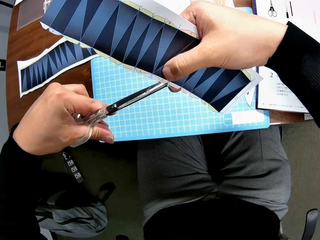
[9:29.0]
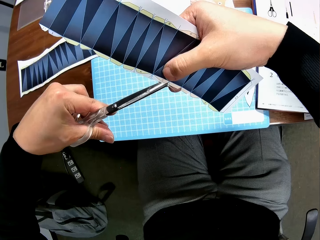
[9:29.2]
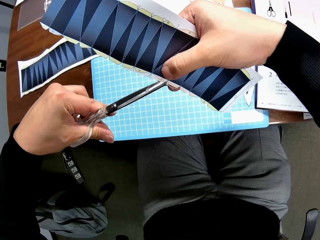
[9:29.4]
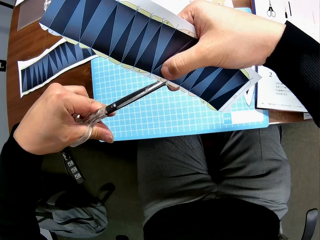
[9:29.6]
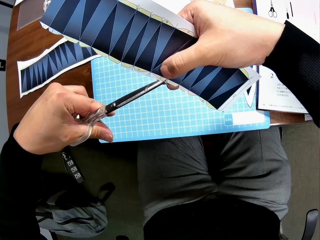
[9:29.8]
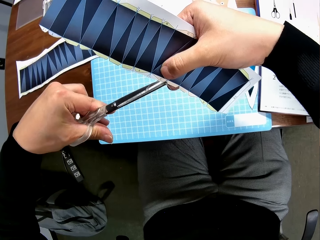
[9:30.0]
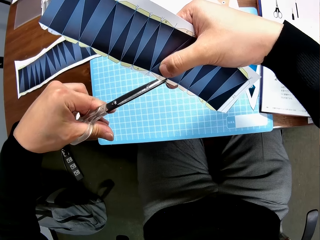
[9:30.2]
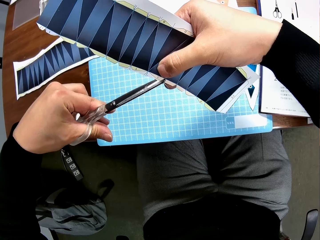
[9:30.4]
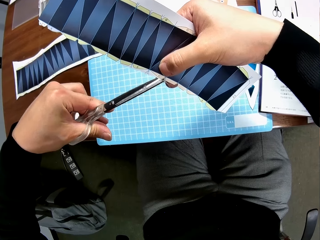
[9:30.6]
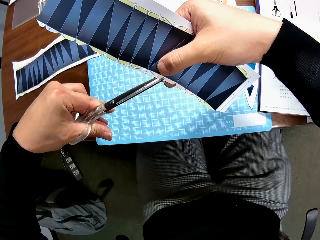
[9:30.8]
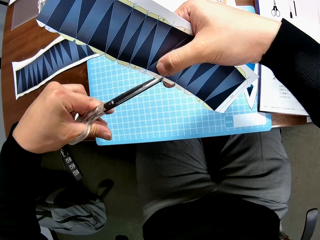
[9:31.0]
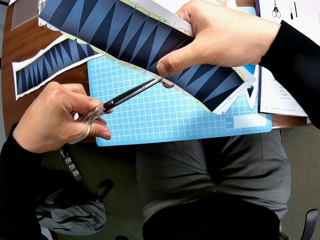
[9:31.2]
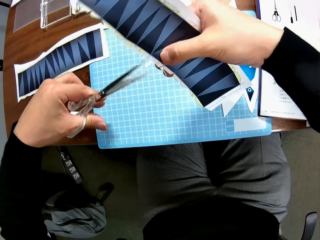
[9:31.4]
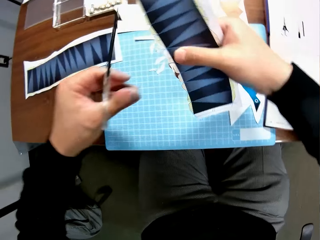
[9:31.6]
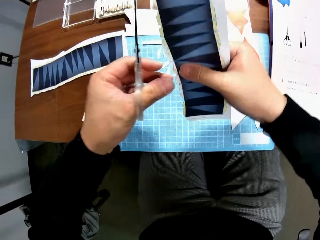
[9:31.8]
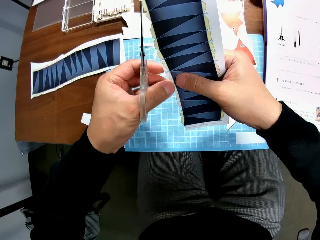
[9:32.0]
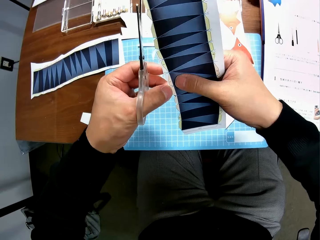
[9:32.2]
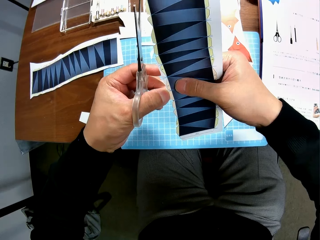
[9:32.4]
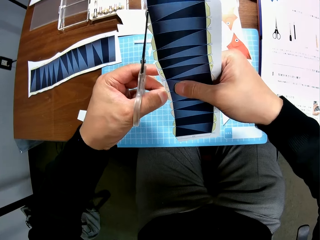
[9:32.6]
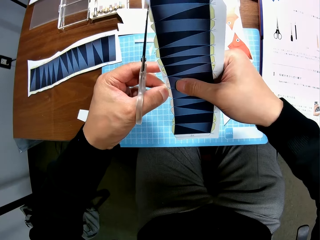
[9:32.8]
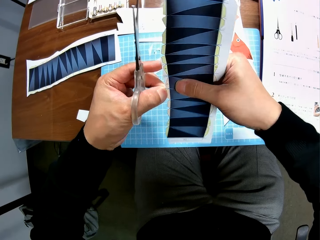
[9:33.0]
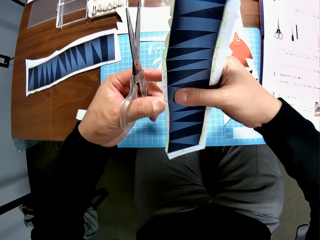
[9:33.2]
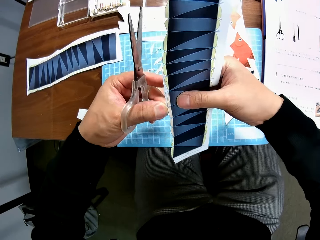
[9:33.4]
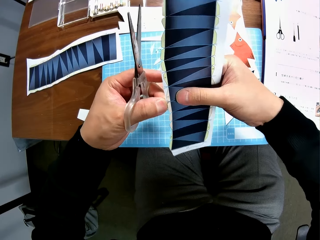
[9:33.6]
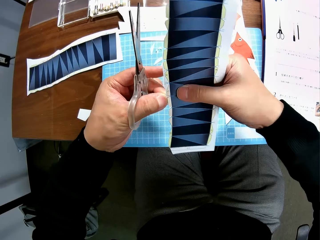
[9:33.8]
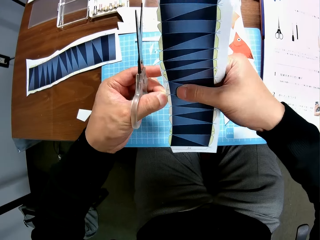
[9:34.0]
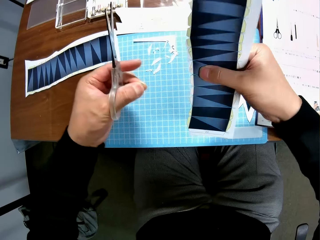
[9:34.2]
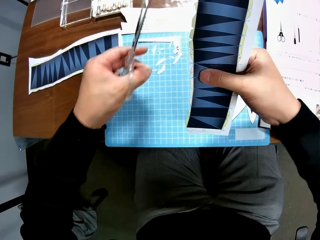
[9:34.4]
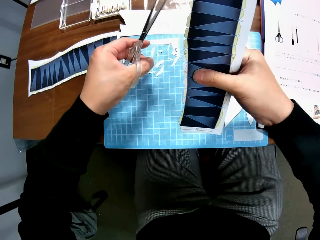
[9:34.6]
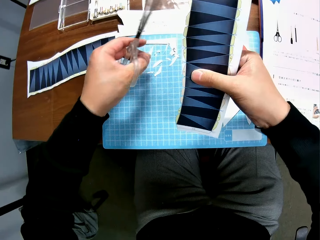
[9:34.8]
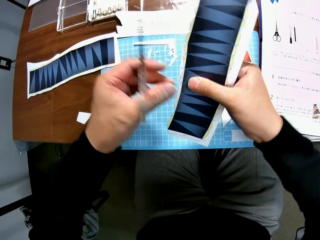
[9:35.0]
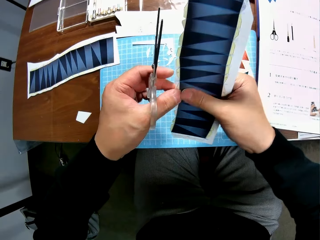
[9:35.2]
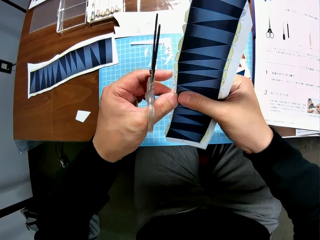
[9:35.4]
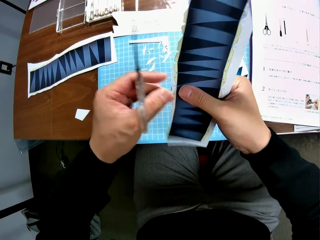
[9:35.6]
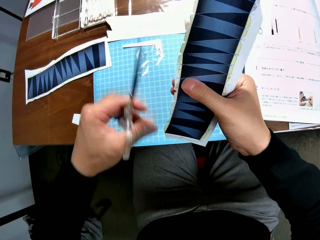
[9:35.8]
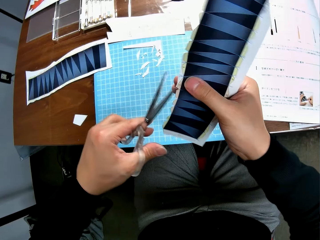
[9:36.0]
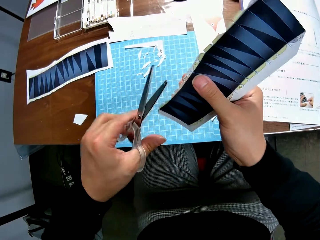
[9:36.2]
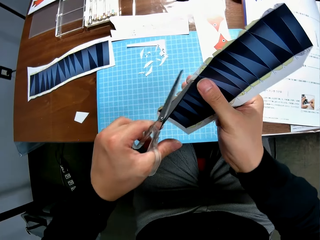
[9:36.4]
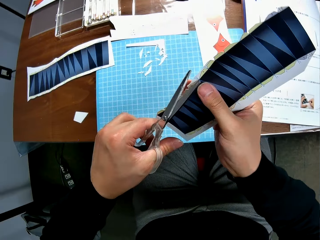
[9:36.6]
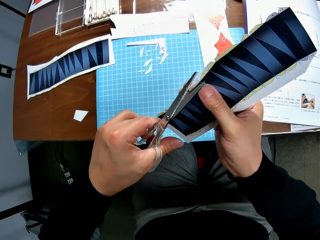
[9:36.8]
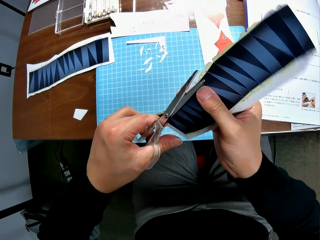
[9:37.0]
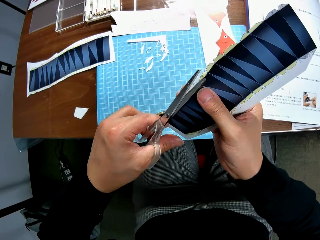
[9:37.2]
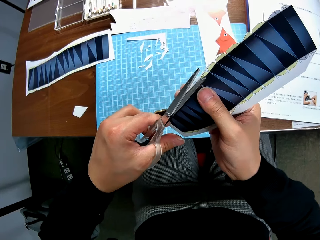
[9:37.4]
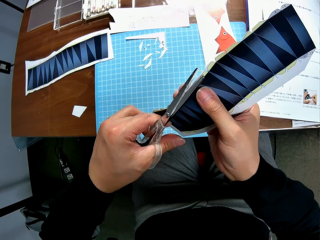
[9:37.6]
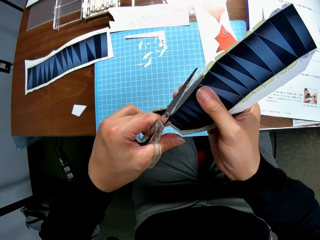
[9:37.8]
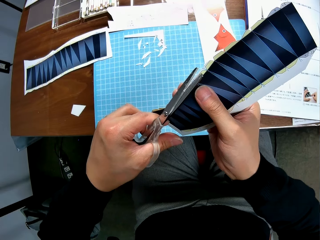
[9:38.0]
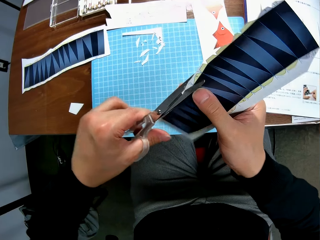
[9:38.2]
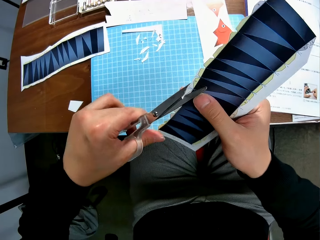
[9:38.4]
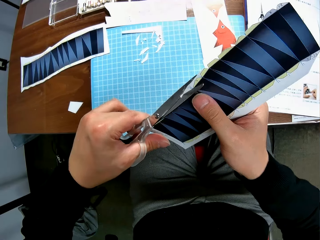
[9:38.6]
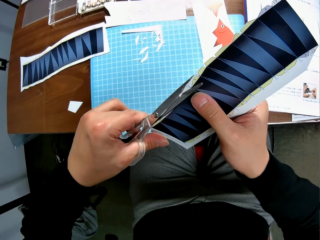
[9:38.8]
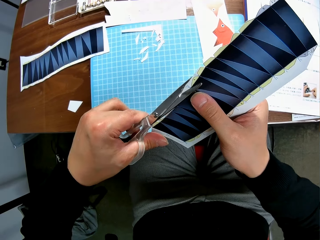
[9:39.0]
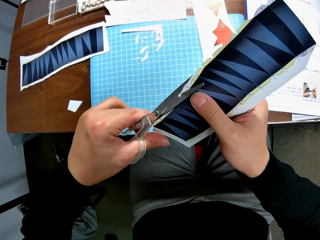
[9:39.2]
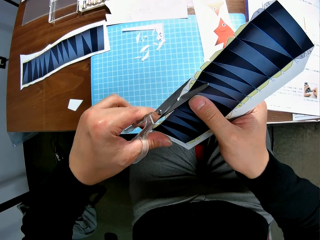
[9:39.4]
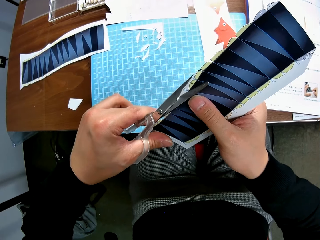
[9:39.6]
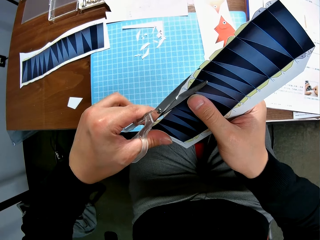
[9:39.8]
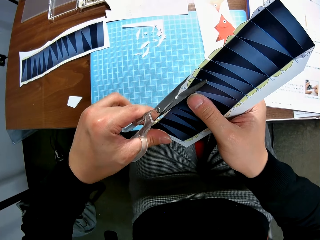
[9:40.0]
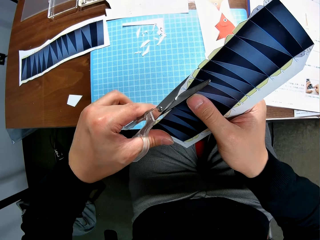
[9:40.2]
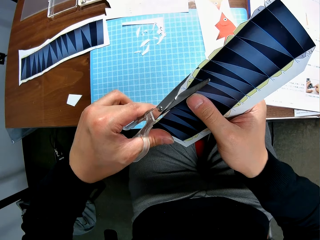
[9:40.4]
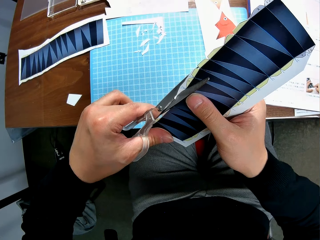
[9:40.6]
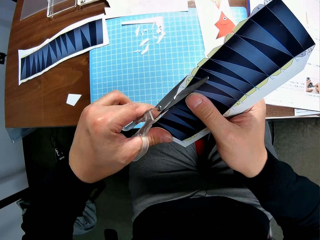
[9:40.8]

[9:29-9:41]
The camera wearer cuts a piece of paper with scissors. They remove another cut piece from the paper stock. They drop the cut piece on the cutting mat. They continue to craft the paper stock with the scissors. They cut a piece of paper with the scissors.

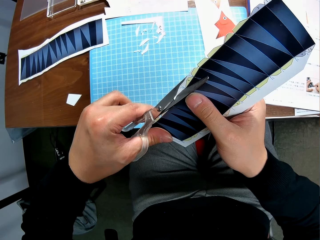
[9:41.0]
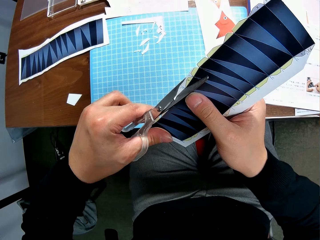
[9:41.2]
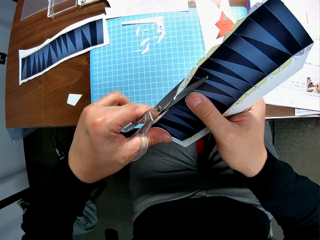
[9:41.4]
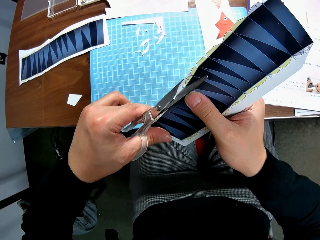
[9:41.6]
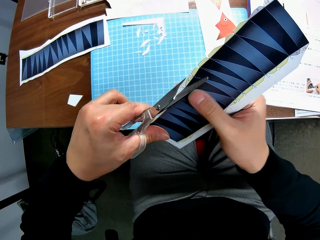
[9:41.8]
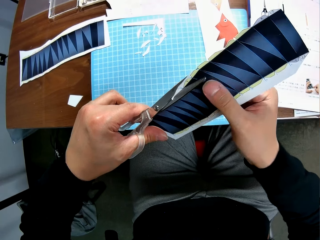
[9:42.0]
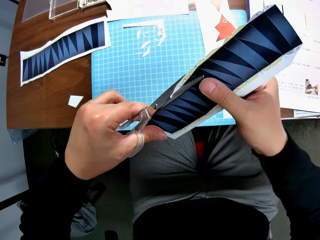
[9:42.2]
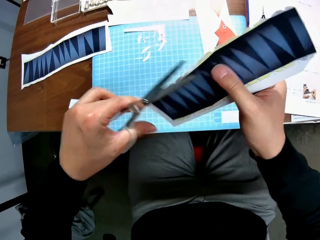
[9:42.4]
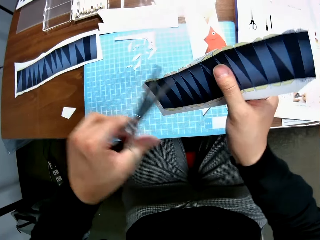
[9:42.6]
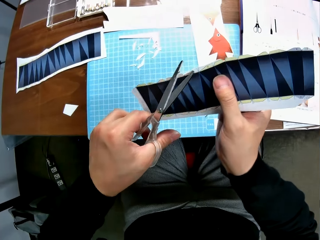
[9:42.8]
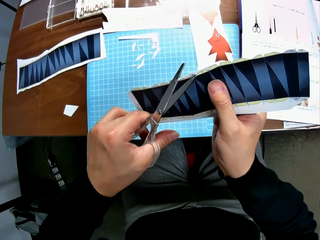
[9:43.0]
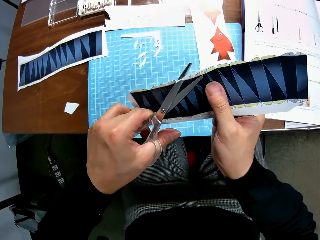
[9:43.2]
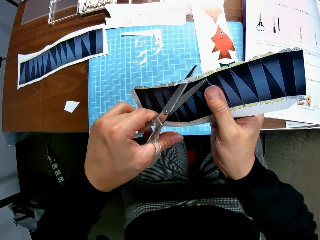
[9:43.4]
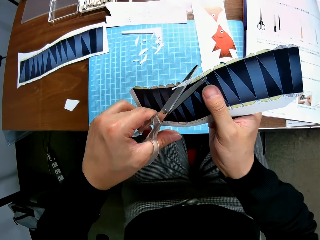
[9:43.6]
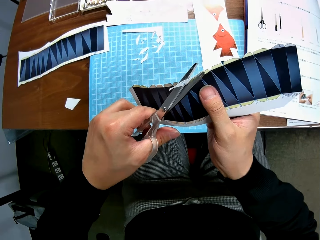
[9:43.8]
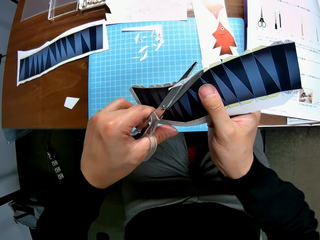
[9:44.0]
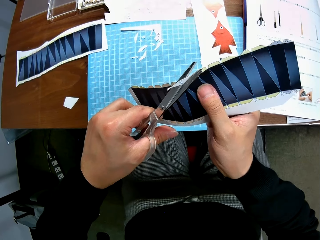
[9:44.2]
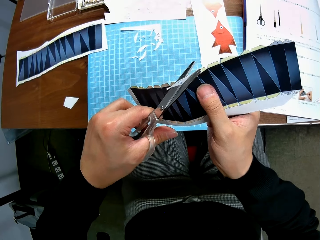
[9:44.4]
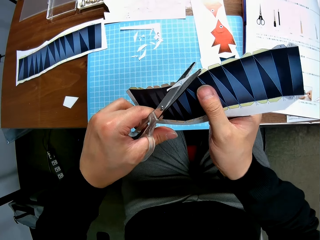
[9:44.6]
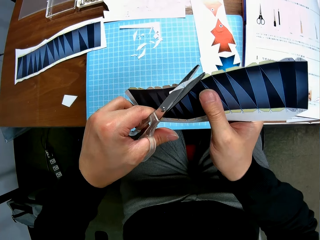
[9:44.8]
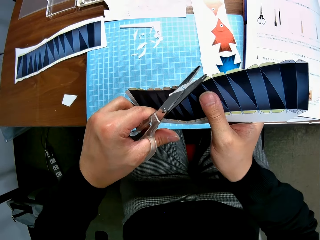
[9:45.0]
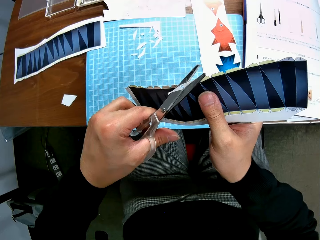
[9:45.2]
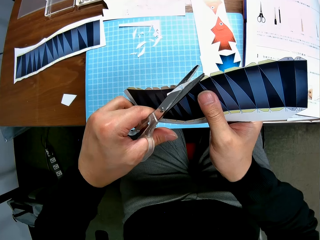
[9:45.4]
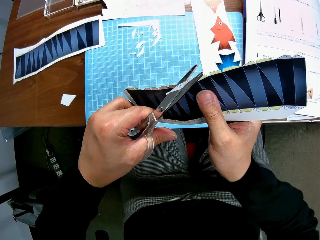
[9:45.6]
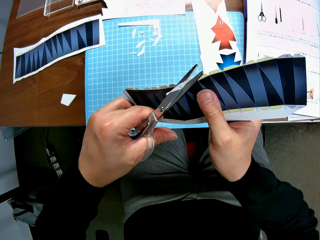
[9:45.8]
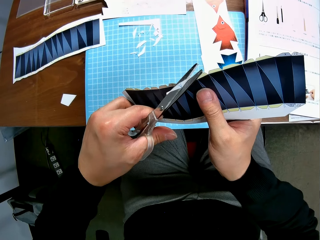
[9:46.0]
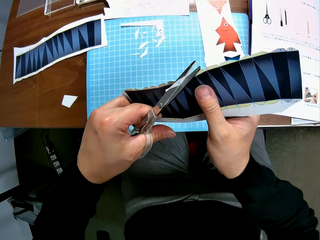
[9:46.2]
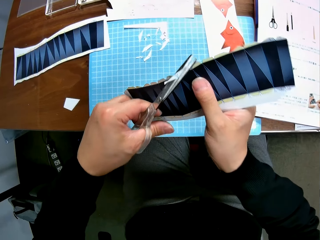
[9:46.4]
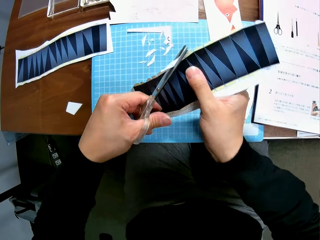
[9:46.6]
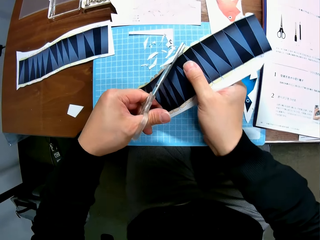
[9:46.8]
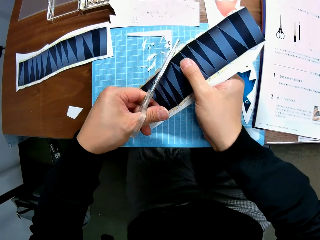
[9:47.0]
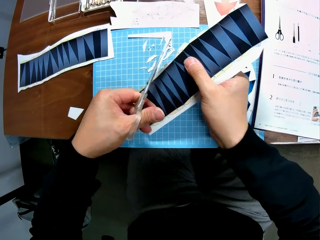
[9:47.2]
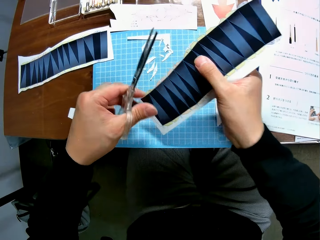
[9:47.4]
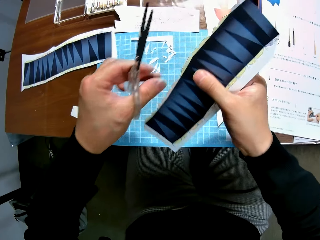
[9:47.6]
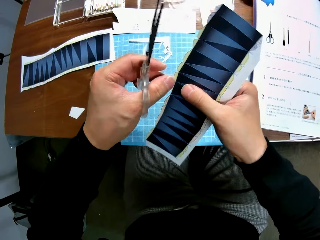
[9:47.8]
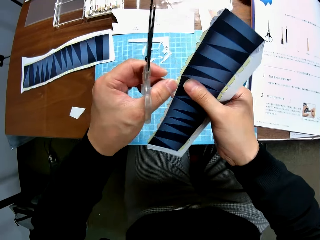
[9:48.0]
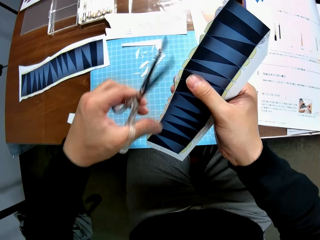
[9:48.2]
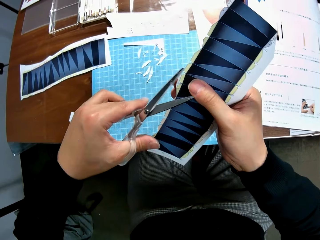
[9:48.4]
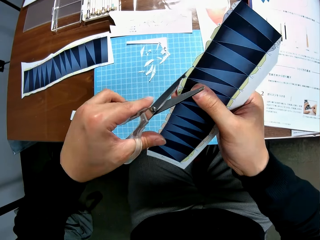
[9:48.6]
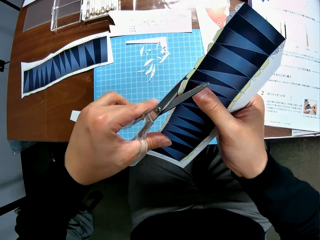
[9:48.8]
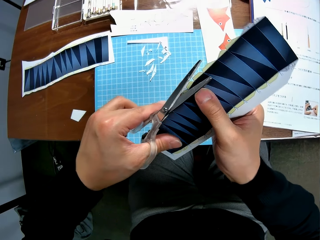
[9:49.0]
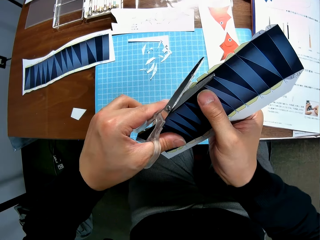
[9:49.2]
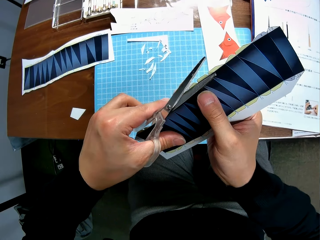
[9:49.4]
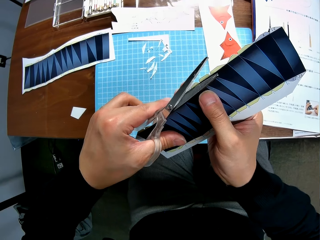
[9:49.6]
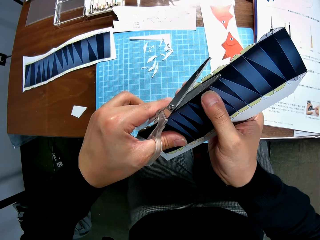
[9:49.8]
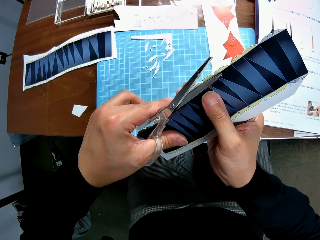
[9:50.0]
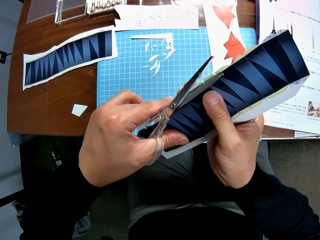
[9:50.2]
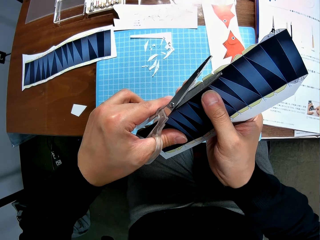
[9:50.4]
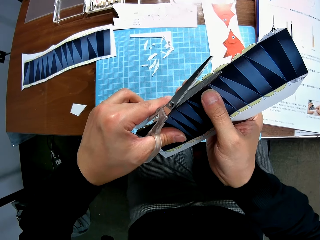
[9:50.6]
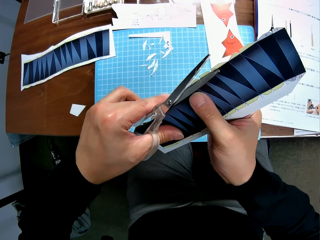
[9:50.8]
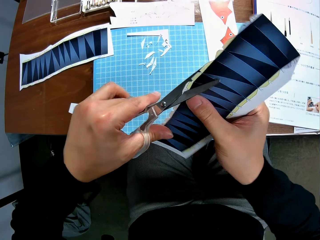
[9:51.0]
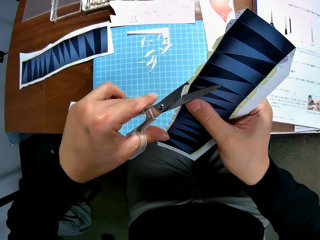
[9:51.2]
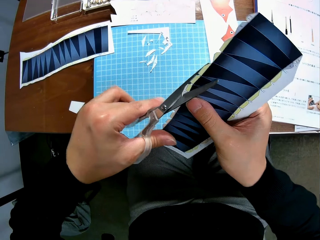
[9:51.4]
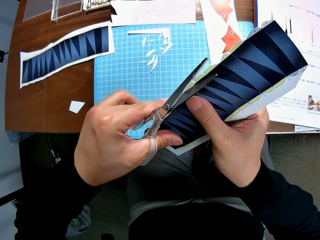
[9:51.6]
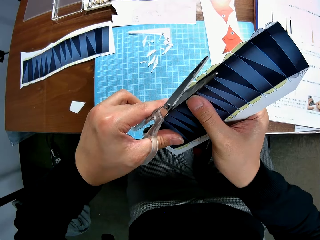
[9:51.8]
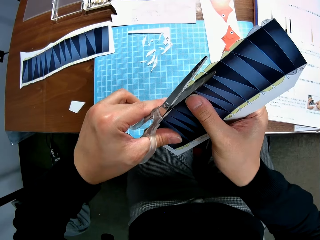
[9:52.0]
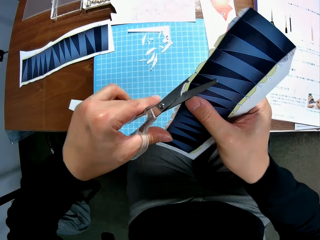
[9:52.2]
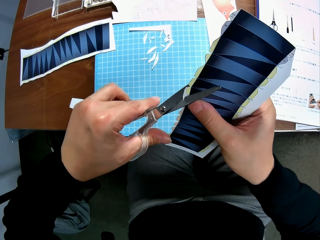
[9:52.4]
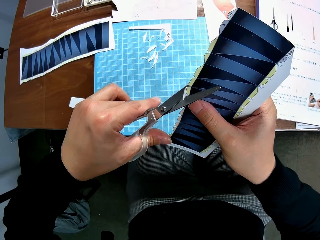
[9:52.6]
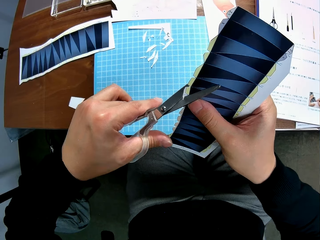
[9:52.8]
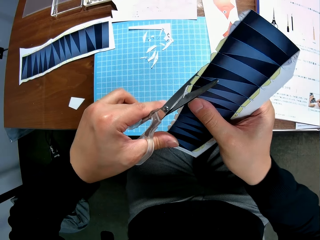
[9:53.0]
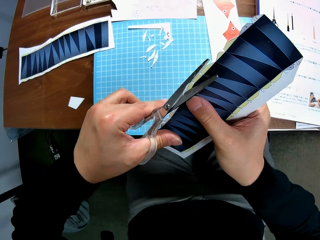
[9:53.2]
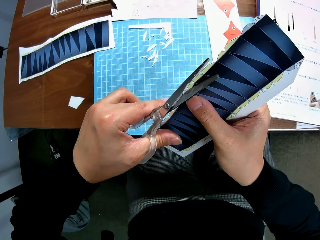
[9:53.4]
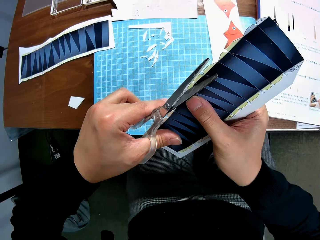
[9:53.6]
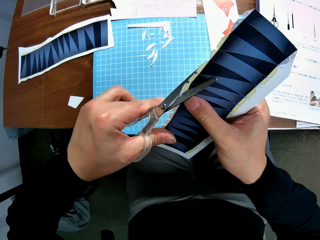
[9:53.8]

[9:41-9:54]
The camera wearer turns a piece of paper around. They cut the piece of paper with scissors. They drop a small piece of paper on the table. They cut a piece of paper with the scissors.
